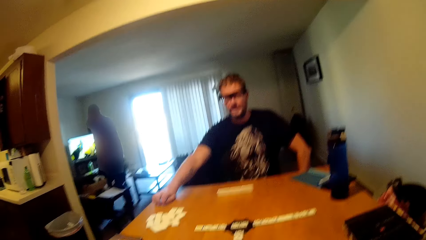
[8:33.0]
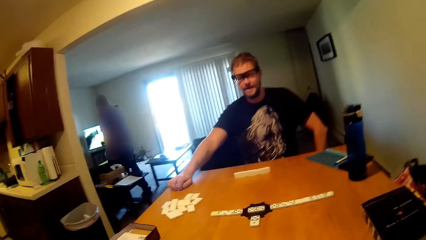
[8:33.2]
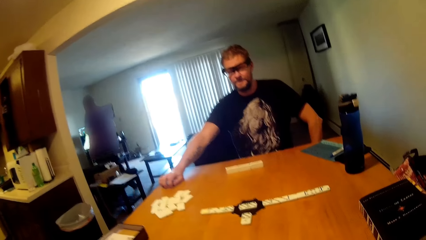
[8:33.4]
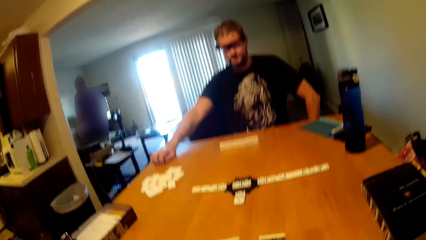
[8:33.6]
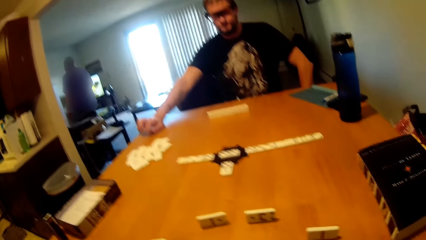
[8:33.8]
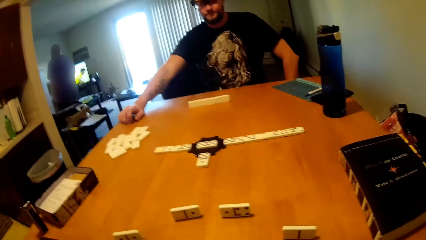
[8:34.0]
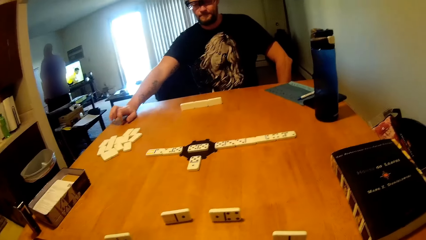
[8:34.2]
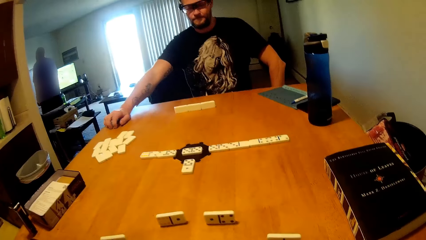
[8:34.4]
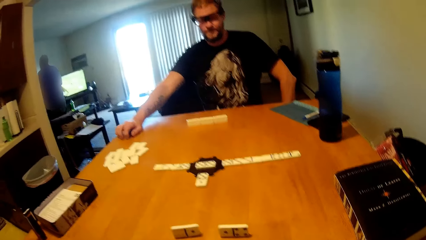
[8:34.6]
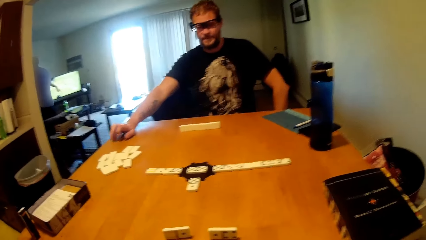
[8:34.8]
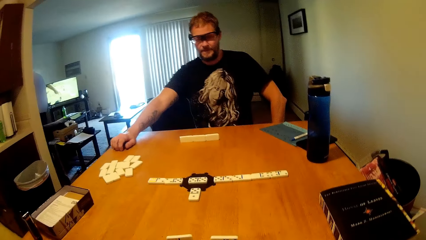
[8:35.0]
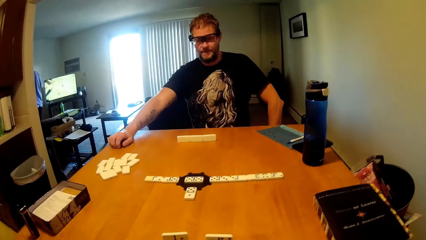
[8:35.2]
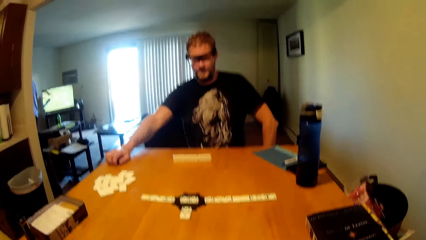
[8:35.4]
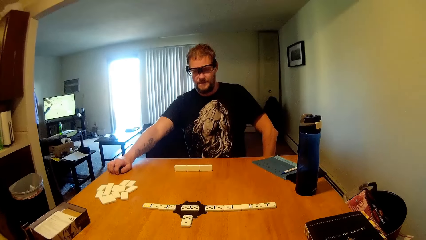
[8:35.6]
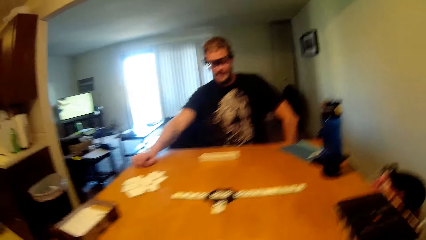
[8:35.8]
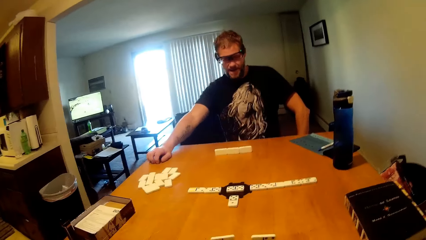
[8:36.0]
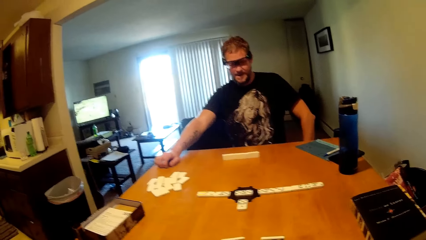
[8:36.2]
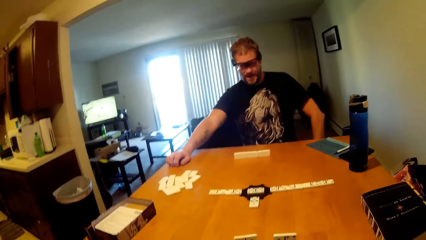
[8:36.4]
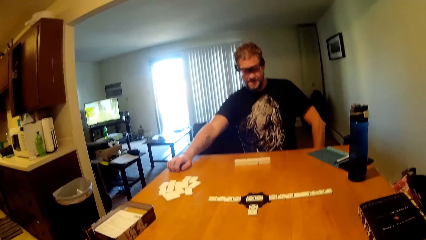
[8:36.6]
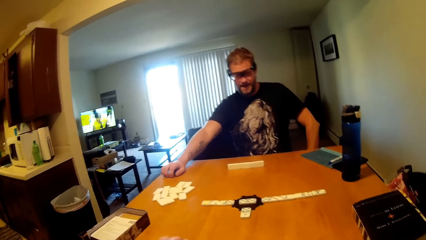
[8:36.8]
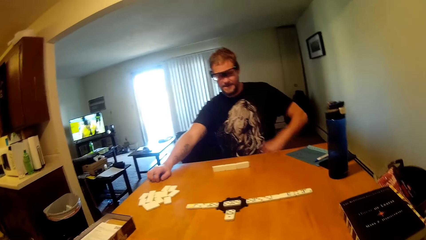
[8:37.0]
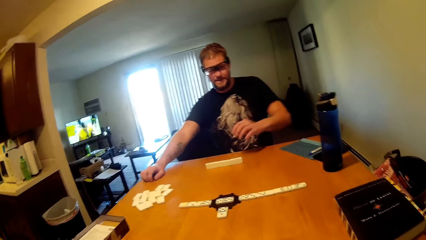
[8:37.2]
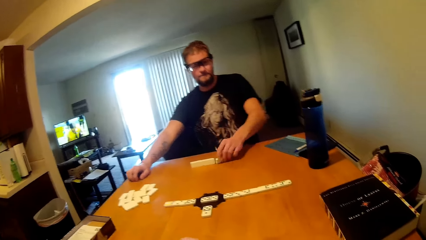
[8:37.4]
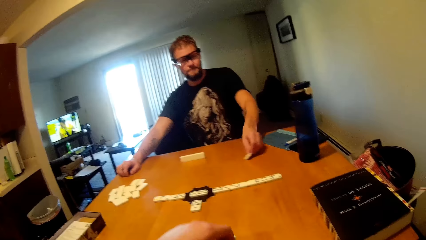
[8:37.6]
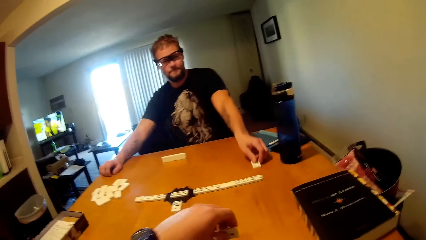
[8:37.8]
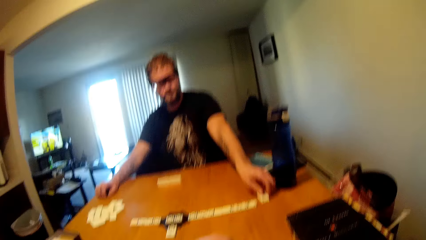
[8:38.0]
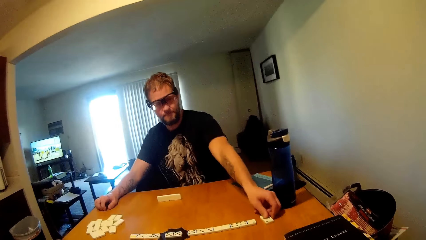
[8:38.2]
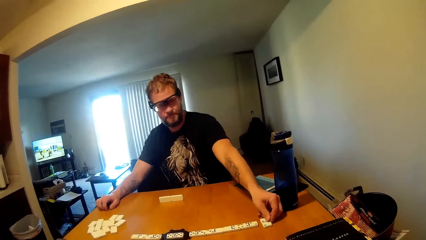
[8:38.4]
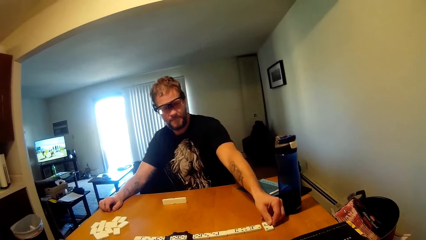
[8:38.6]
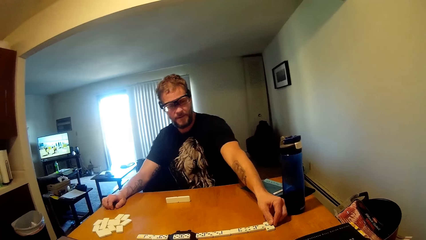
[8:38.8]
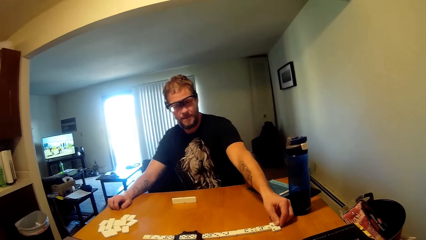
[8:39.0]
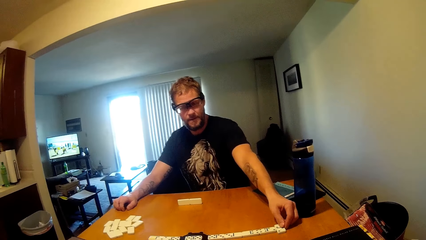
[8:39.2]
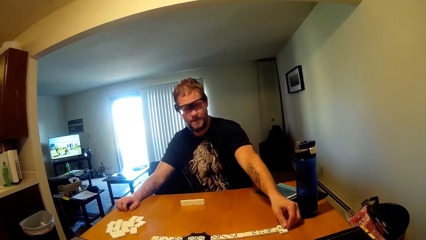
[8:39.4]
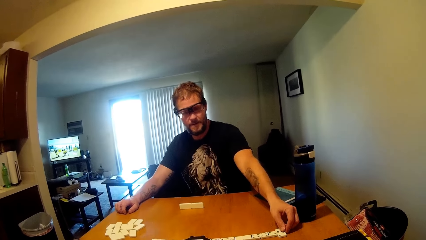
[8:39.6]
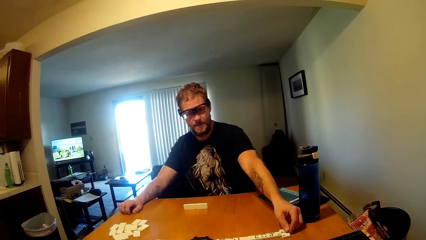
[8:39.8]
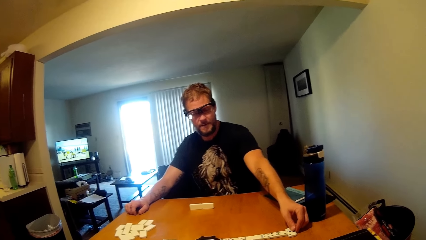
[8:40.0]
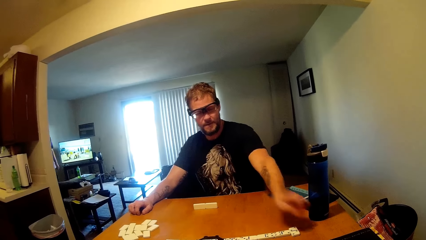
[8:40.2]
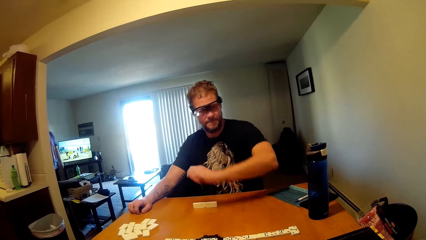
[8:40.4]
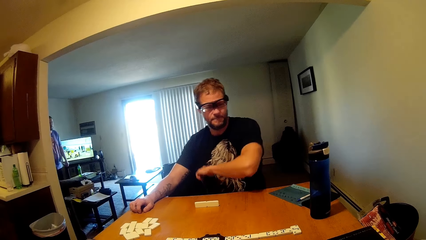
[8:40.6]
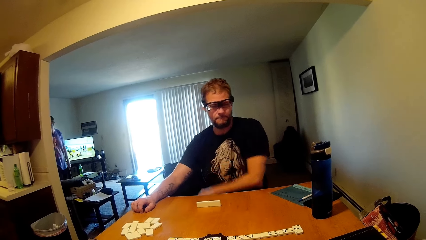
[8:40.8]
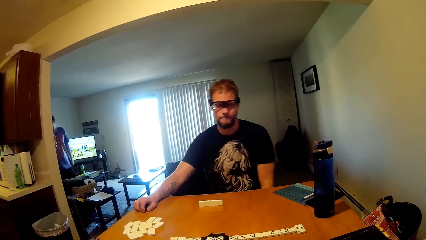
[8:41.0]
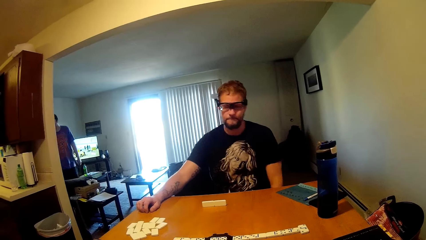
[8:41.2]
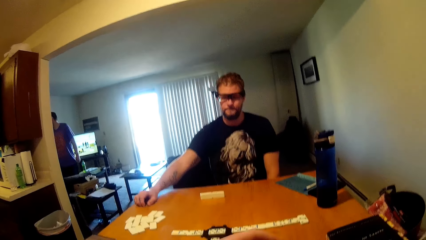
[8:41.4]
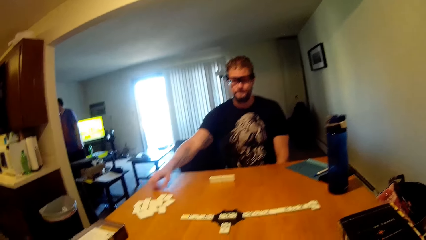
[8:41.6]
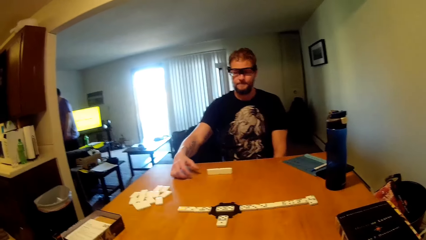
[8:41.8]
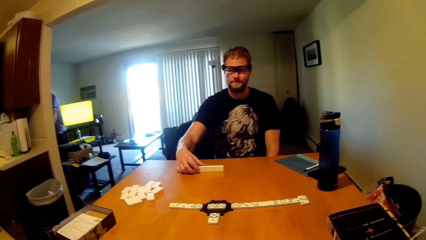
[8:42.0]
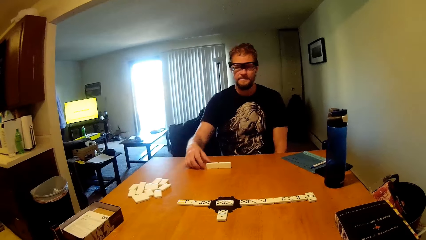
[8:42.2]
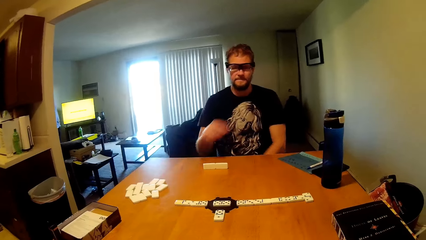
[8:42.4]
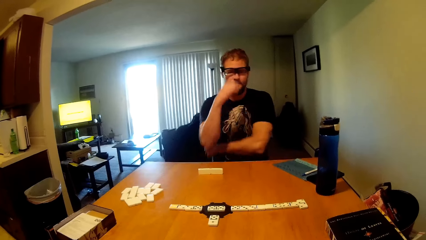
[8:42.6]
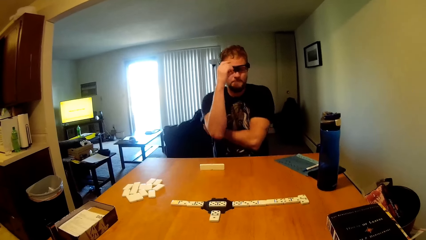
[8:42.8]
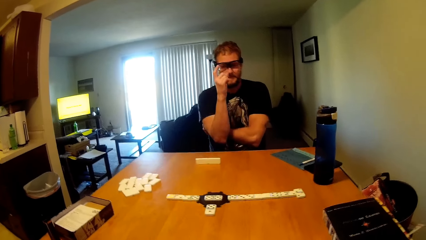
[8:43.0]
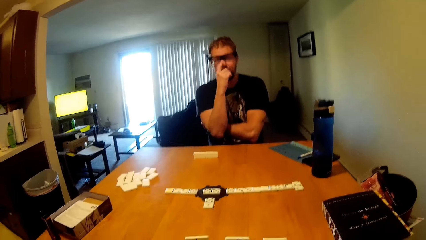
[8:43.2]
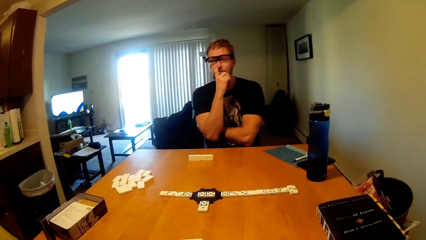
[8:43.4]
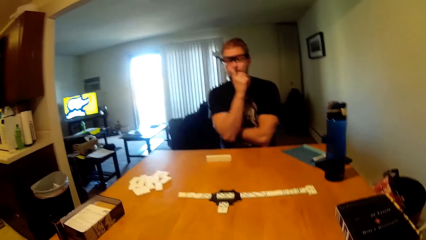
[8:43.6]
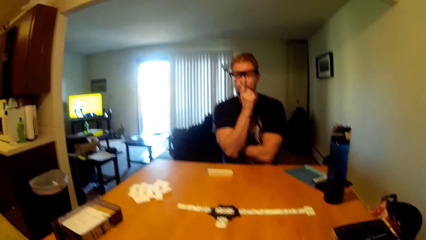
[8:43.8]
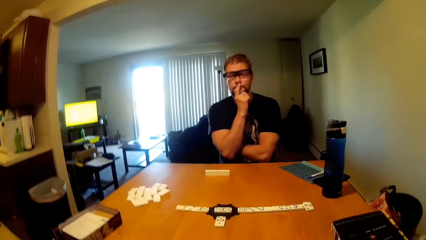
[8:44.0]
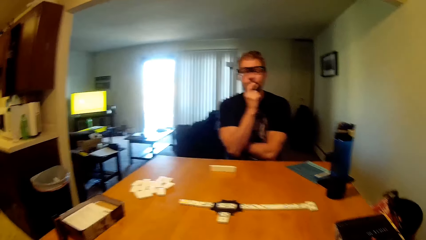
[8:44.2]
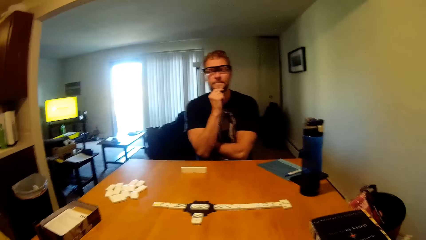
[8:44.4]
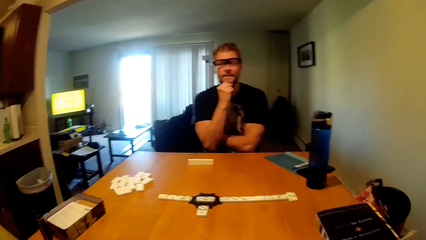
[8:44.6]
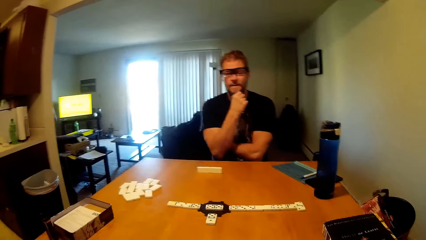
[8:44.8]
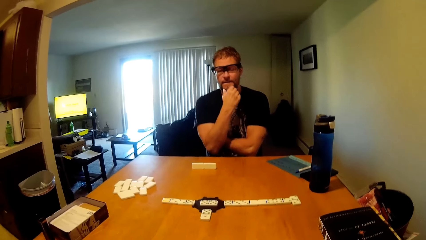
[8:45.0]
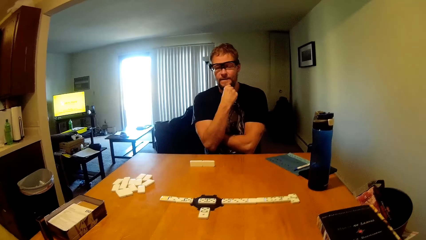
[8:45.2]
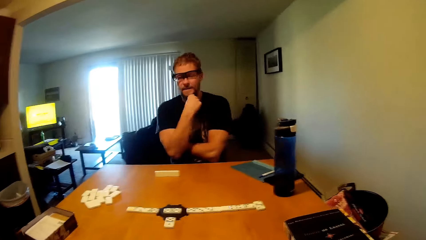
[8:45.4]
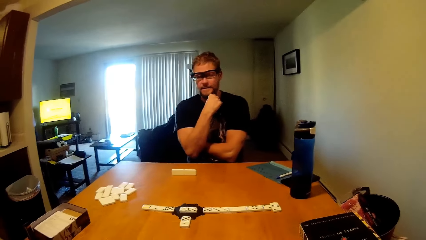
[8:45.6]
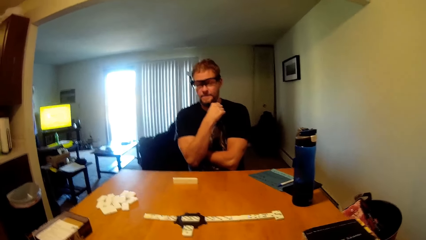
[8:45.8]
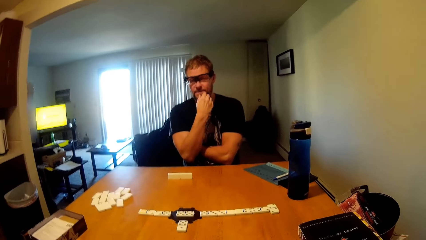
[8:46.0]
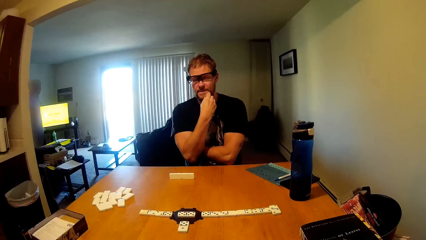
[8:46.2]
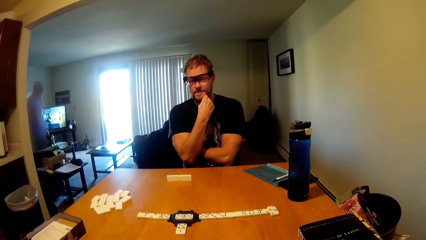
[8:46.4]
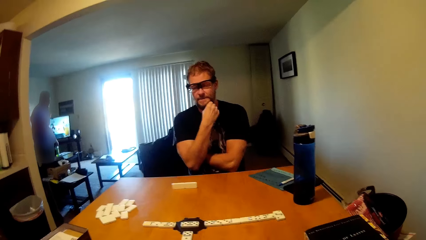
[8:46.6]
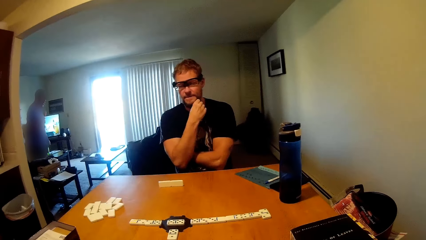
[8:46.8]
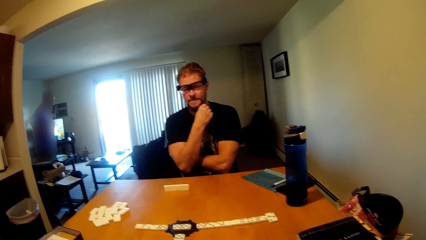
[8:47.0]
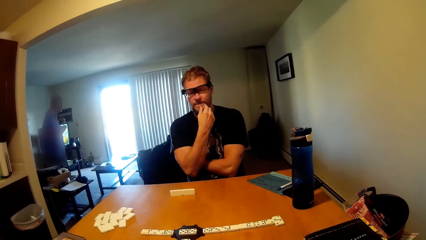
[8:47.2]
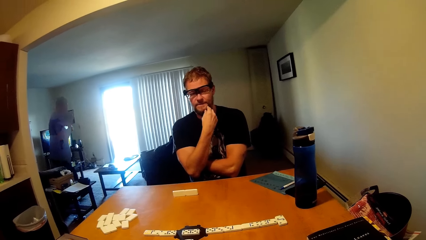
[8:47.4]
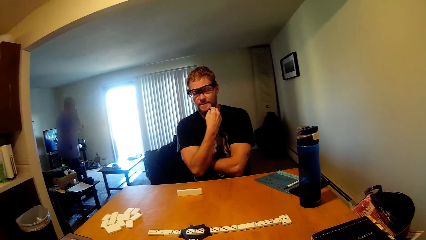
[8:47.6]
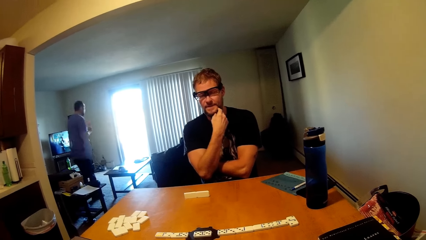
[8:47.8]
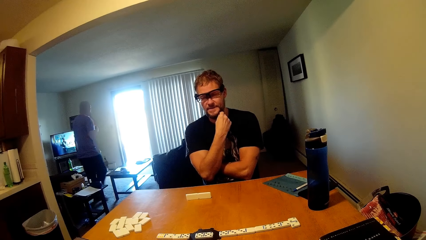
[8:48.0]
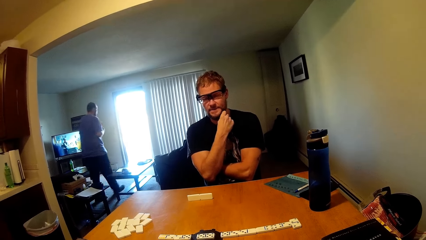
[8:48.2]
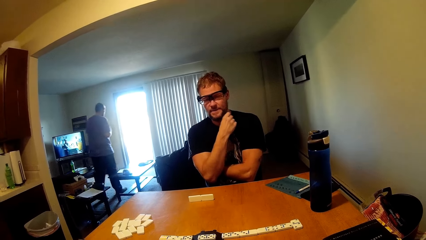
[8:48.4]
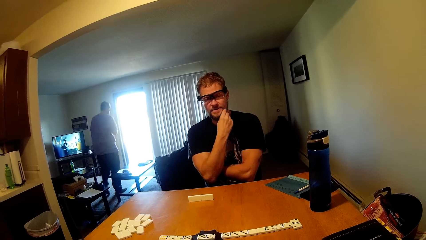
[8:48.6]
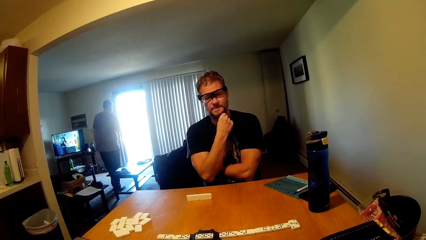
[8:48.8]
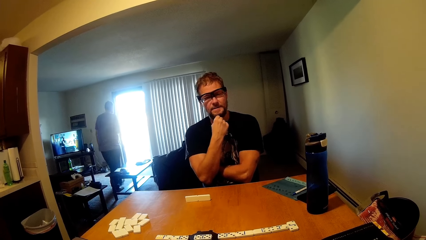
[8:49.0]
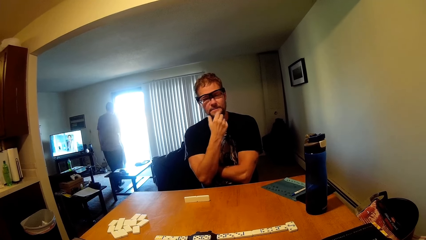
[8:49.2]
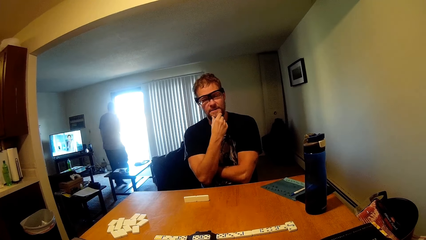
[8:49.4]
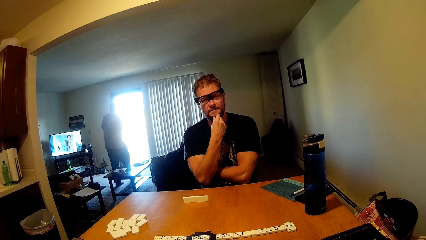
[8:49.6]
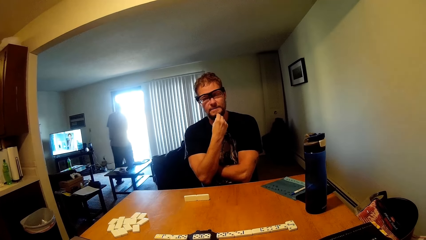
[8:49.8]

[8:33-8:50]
The camera wearer interacts with a man. The man holds a game piece and moves the scrabble on the table. The camera wearer moves a hand. The man moves his hand away and touches the game piece. Another man moves around the house. The first man crosses his hands, touches the nose, and touches his beard. The other man moves around the house.
